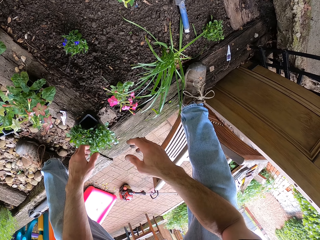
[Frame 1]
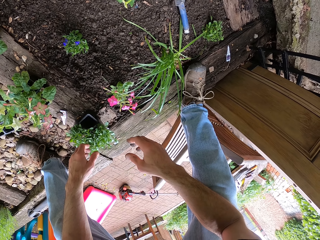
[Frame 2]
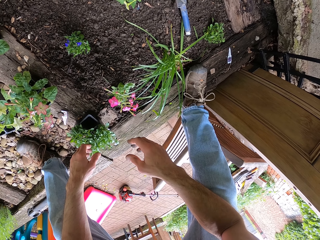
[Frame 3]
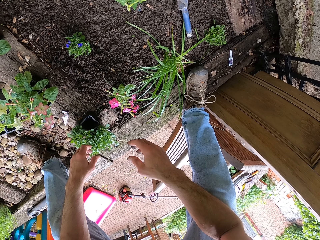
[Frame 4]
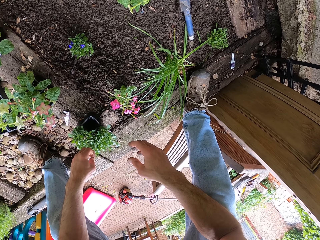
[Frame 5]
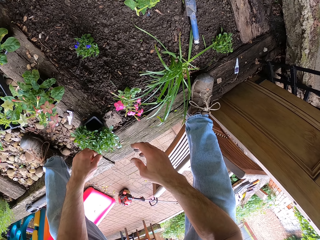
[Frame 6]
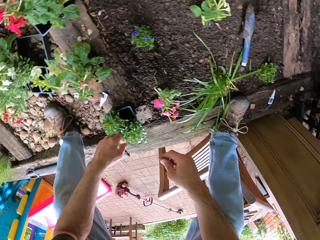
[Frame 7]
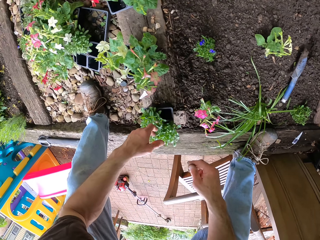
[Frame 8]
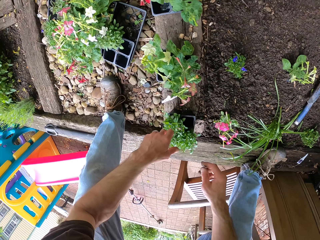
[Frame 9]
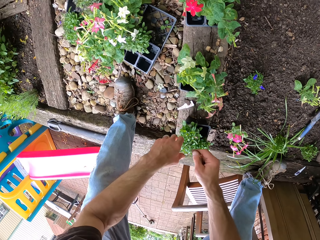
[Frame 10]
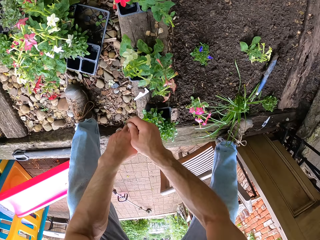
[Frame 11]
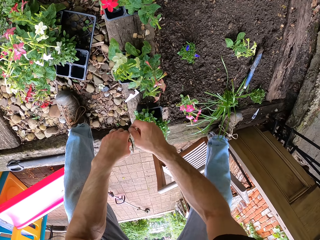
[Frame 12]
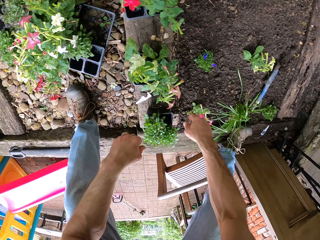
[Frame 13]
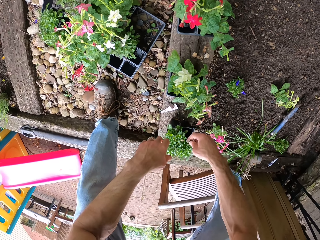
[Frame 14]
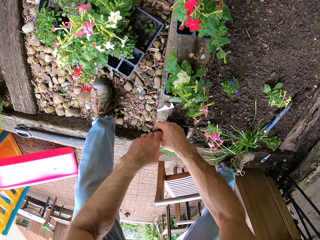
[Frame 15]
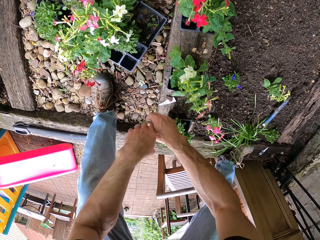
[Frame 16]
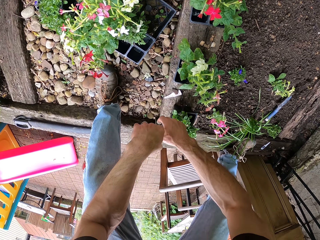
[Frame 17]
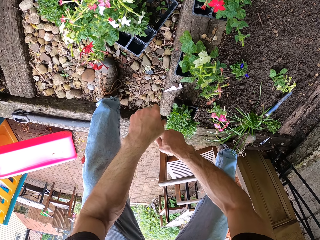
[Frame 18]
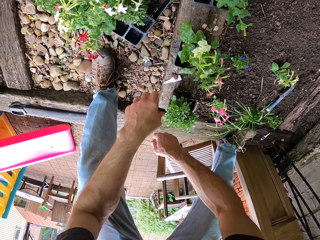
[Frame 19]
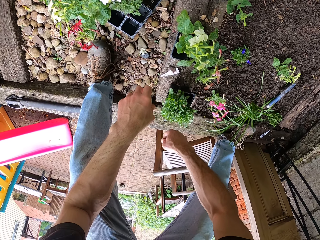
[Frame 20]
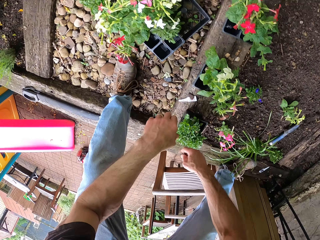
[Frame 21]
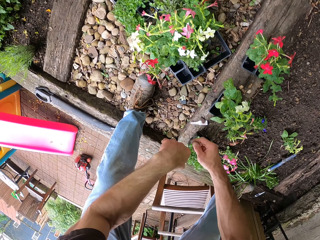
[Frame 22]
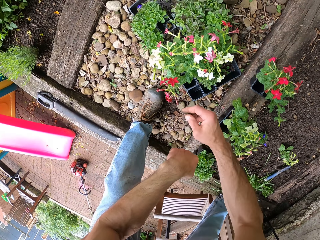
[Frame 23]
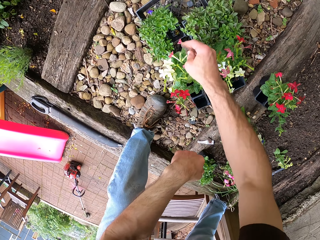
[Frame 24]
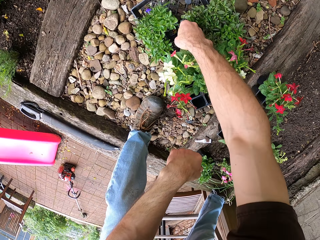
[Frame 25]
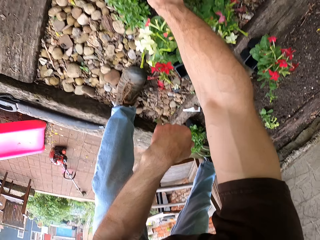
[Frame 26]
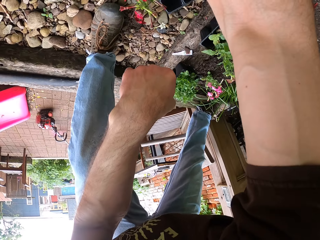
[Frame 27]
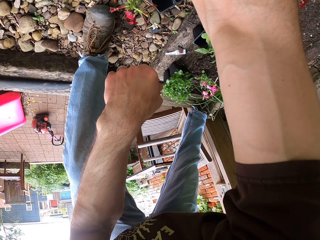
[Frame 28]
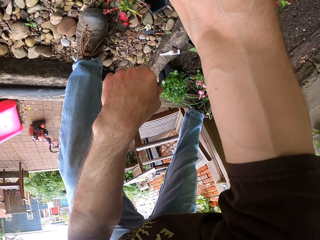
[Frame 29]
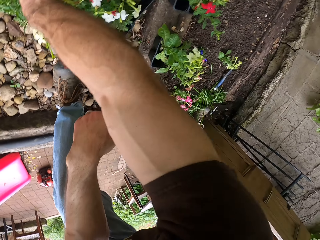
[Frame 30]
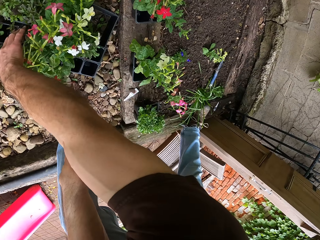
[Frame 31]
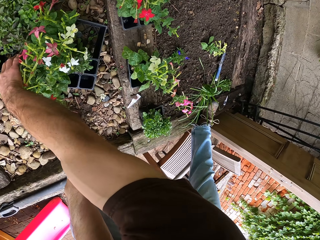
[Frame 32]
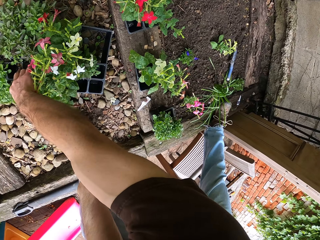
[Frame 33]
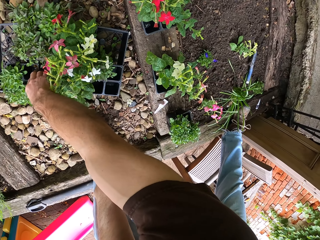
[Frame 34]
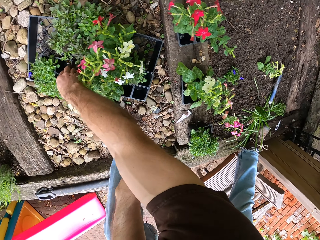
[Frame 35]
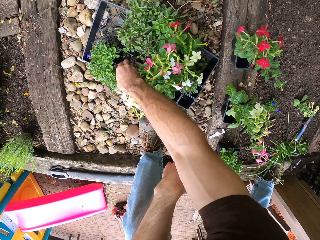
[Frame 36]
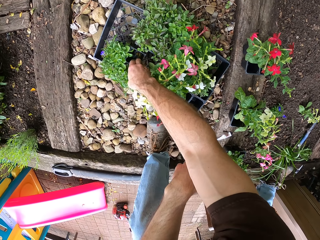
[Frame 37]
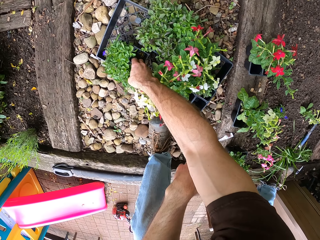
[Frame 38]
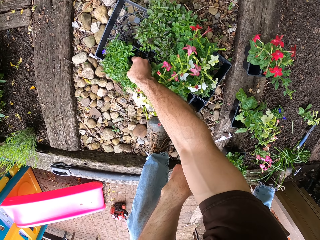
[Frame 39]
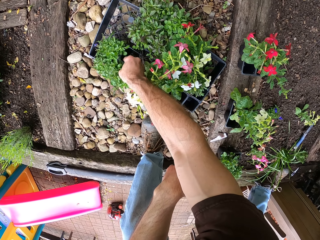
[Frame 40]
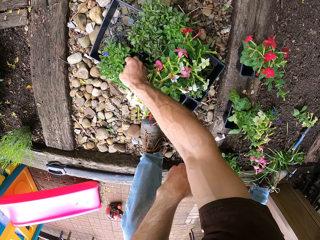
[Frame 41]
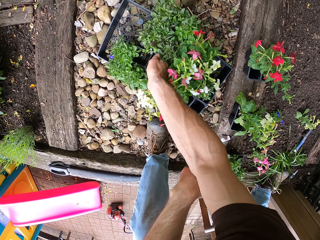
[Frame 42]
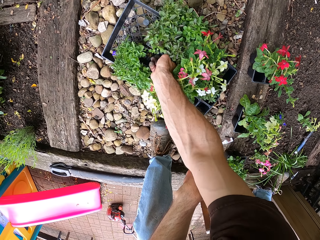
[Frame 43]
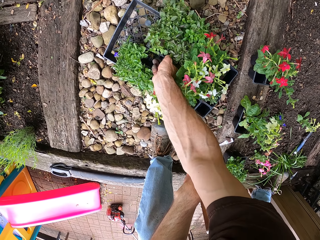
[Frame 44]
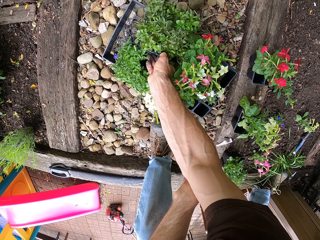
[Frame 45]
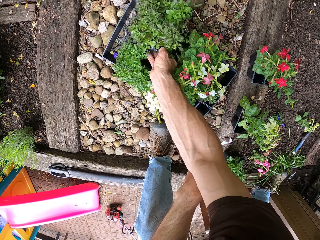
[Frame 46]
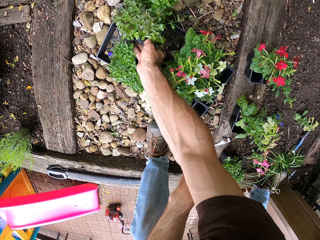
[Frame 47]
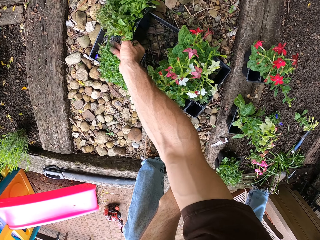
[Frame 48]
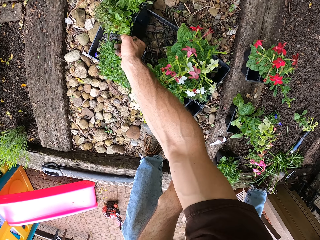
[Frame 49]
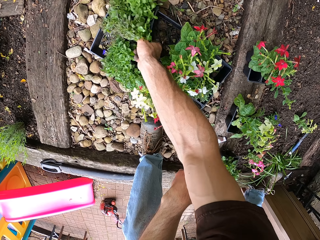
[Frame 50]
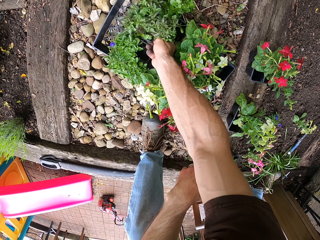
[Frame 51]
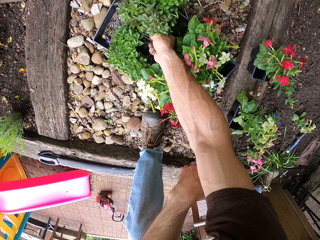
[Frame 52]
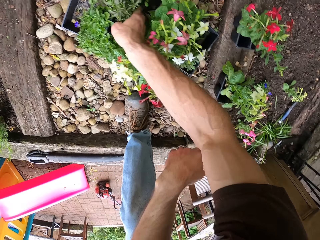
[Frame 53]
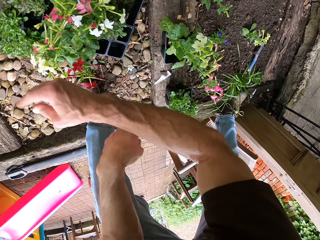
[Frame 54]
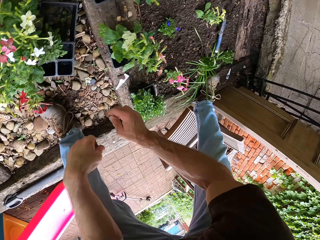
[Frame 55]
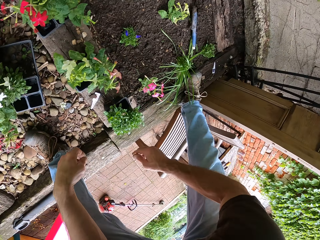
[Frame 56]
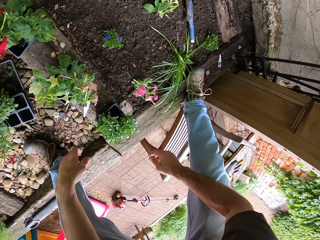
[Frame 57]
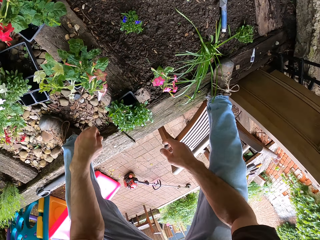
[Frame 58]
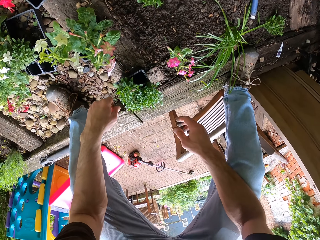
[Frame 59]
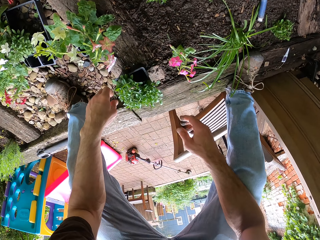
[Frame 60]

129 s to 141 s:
The camera wearer moves his hands. He checks the flowers. He touches the flowers. He picks up a flower vase. He drops the flower vase.

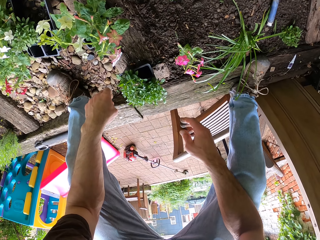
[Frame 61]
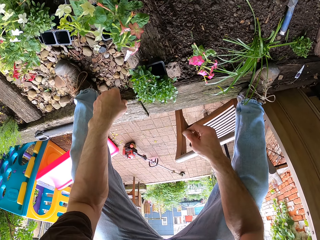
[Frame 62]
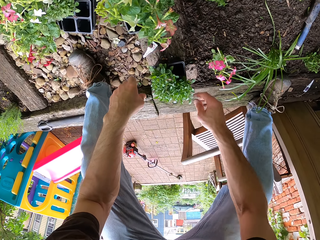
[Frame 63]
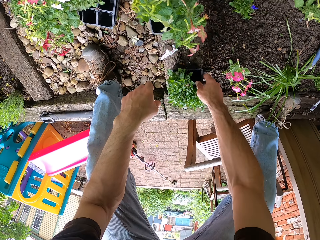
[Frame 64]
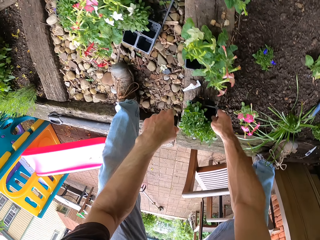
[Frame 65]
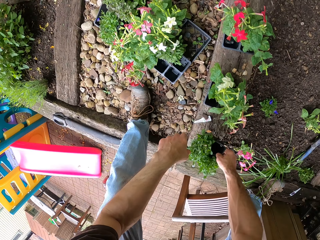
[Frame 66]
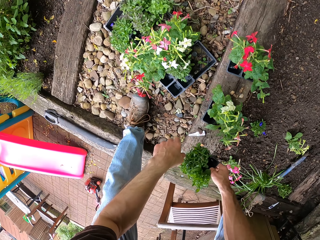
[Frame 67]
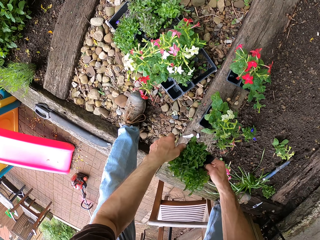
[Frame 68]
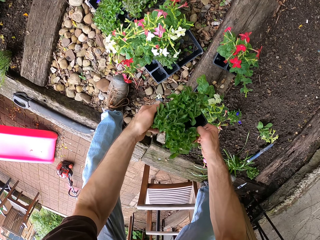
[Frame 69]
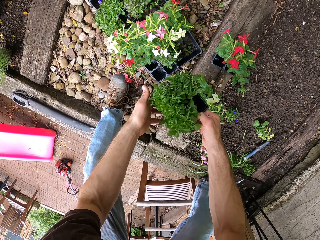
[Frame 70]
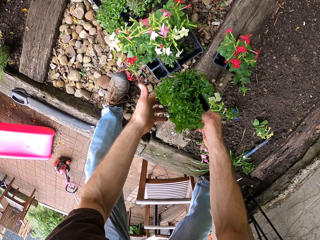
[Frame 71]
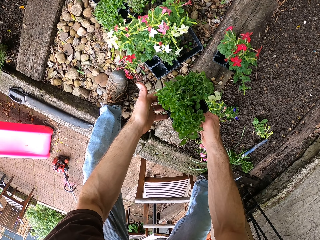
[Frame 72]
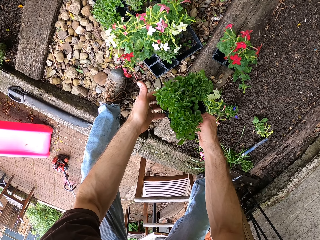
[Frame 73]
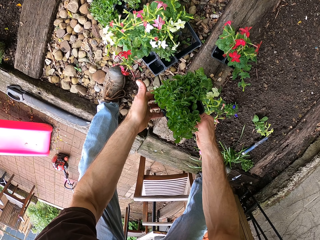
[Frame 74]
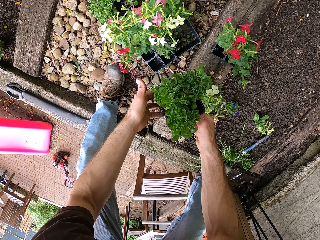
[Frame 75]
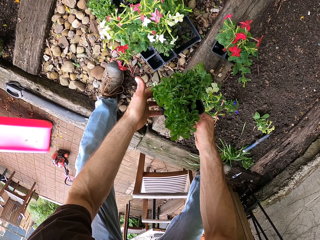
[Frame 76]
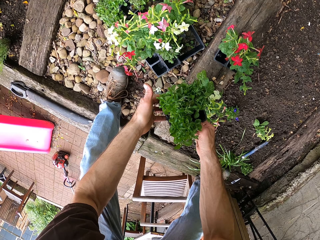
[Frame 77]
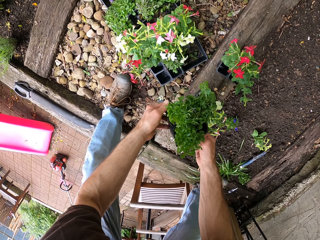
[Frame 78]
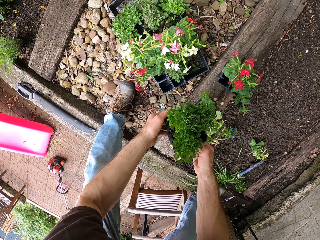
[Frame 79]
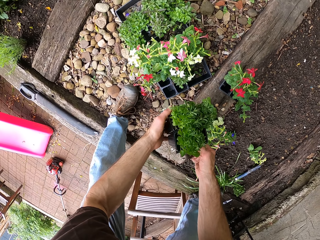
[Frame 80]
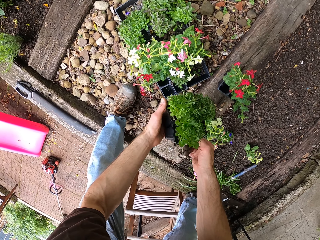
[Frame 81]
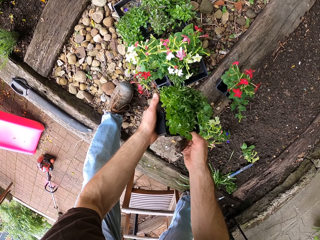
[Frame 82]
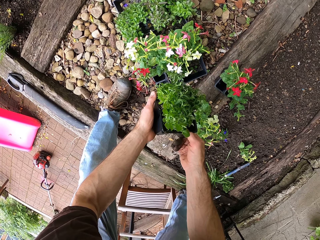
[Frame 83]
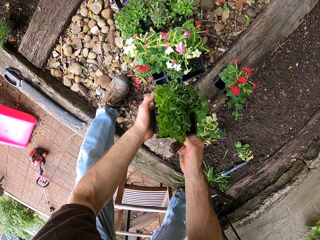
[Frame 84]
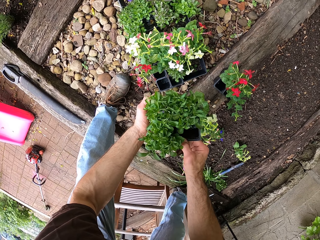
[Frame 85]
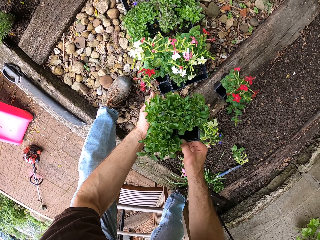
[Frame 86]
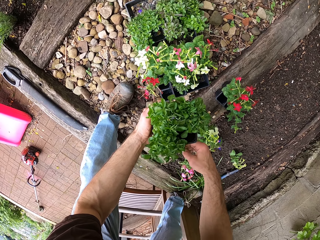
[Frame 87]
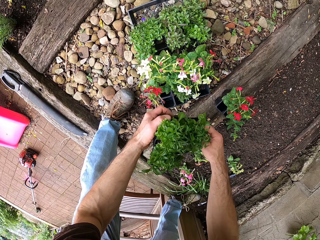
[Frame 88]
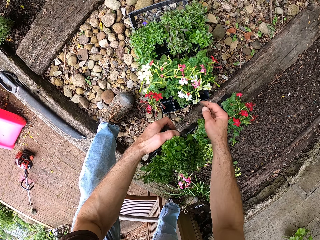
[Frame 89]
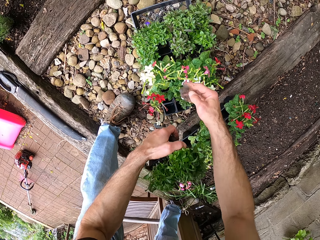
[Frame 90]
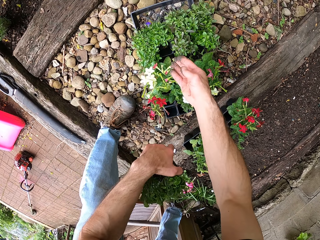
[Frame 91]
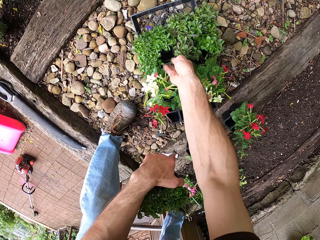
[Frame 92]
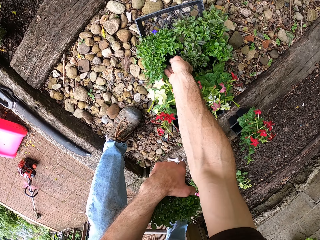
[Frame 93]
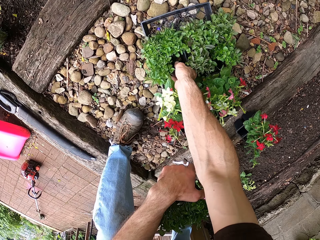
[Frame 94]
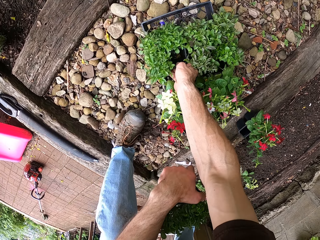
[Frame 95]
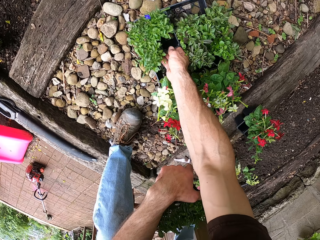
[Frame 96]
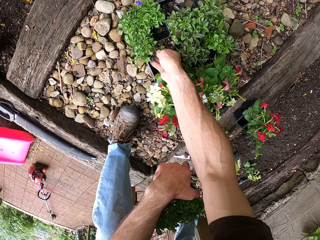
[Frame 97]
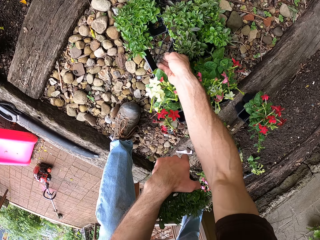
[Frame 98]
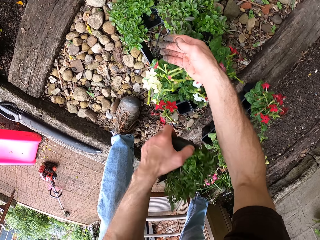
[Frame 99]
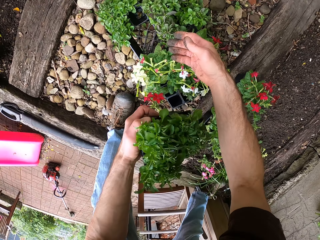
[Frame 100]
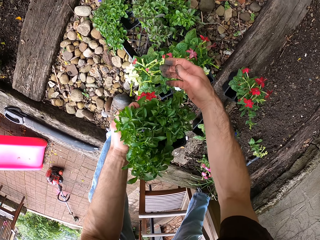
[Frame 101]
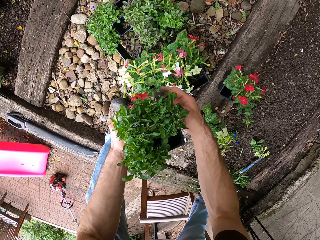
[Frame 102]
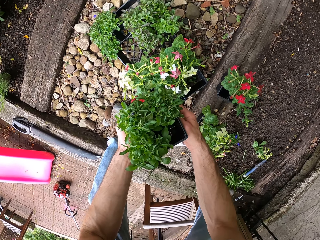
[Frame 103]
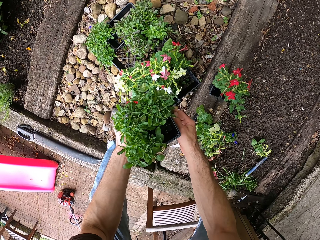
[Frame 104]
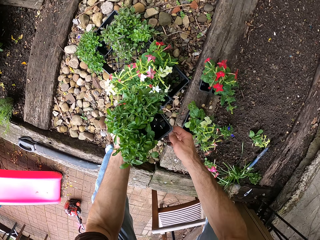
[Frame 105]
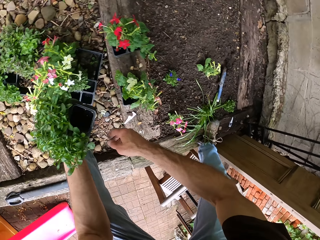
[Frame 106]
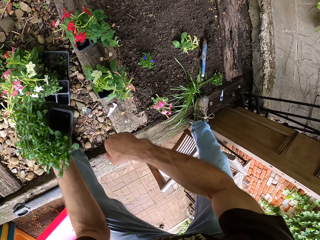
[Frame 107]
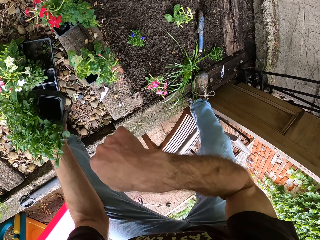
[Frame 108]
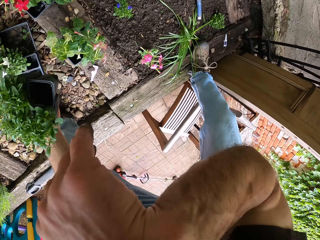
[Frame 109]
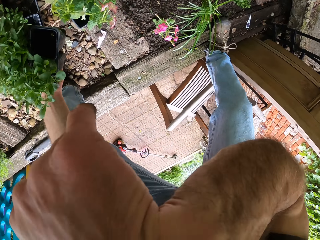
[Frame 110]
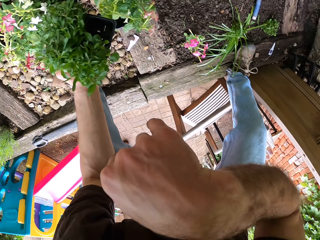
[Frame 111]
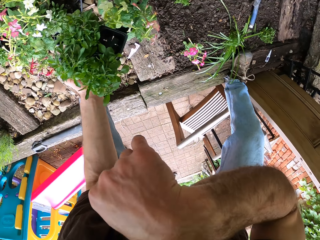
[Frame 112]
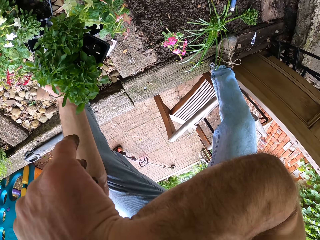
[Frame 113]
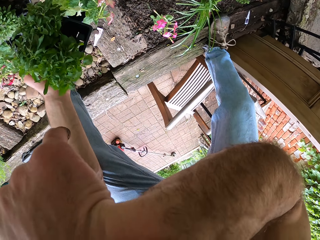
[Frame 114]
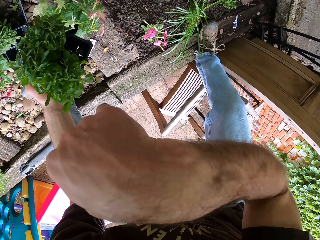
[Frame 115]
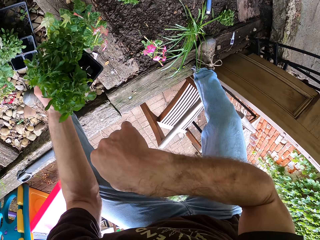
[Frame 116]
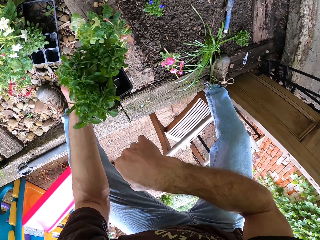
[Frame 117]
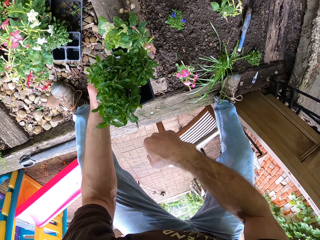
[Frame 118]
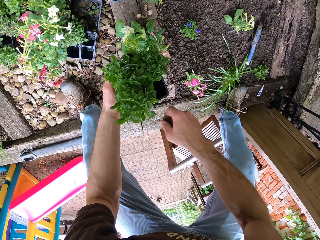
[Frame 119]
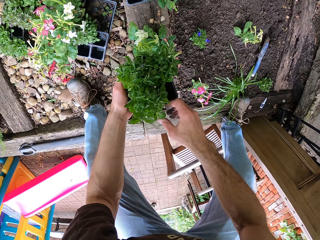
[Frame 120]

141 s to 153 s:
The camera wearer lifts the flower from the ground. He touches the flower. He scratches his face. He lifts his hand.
